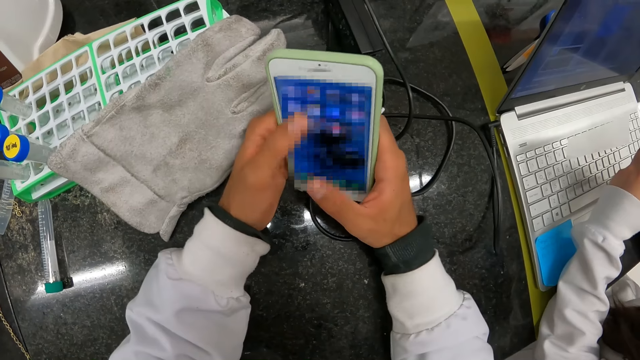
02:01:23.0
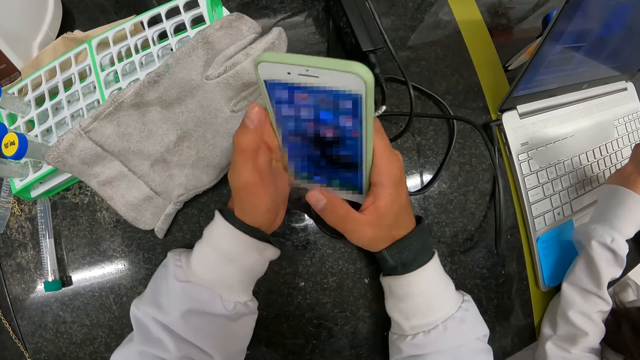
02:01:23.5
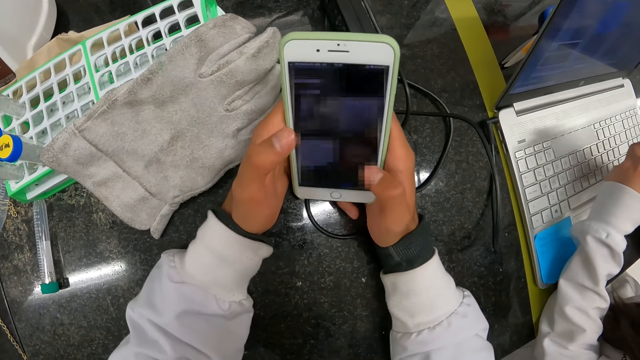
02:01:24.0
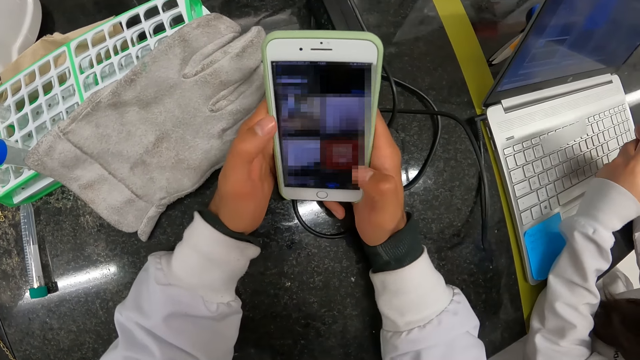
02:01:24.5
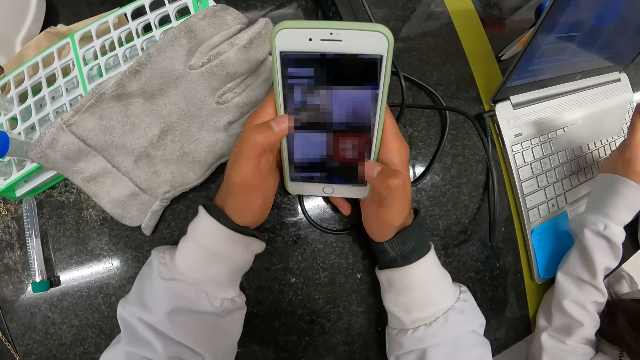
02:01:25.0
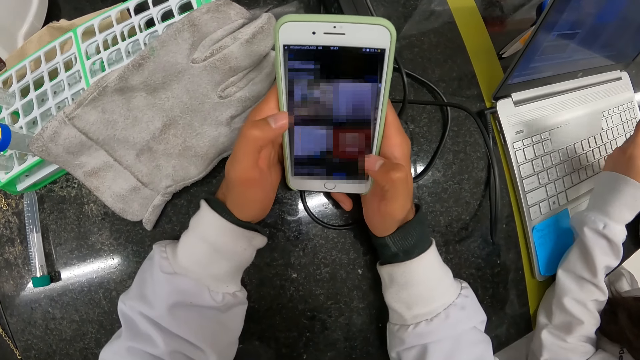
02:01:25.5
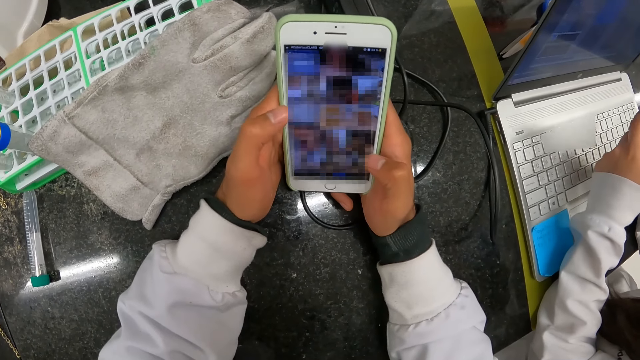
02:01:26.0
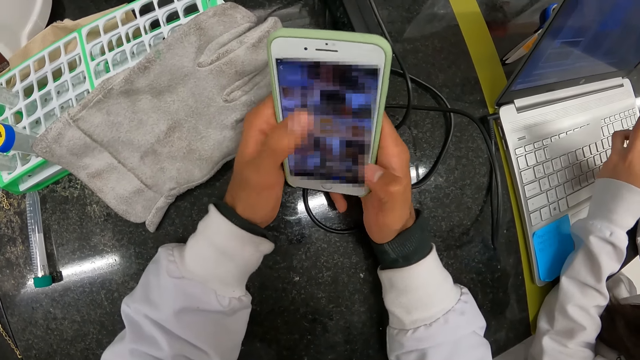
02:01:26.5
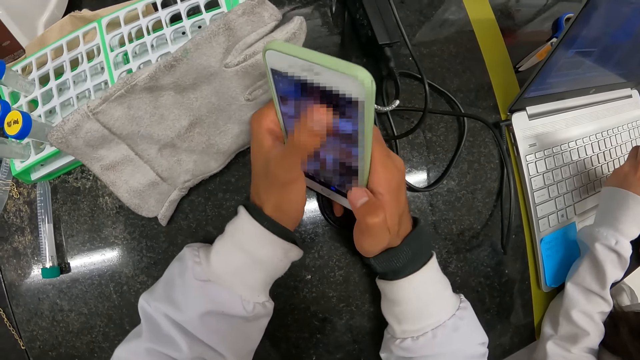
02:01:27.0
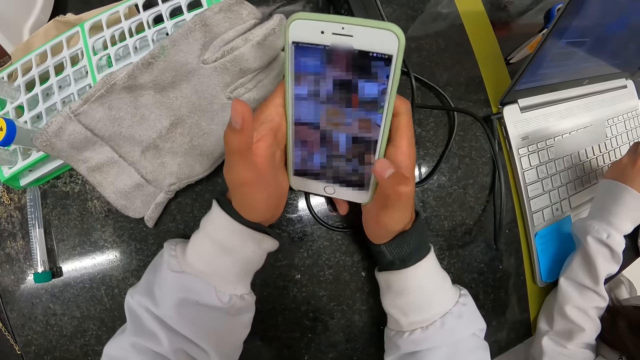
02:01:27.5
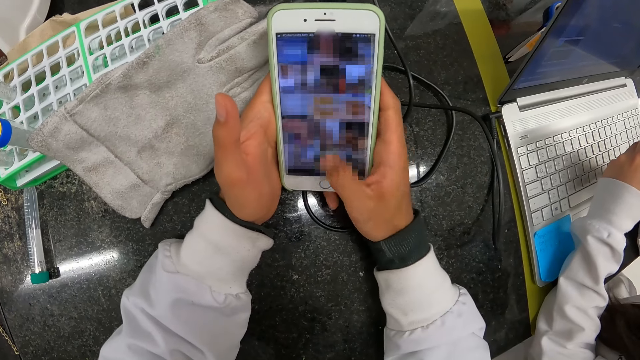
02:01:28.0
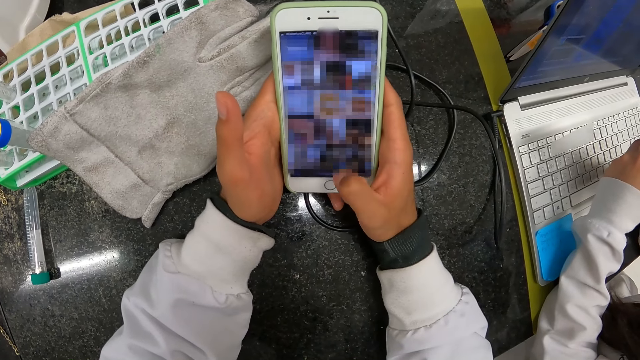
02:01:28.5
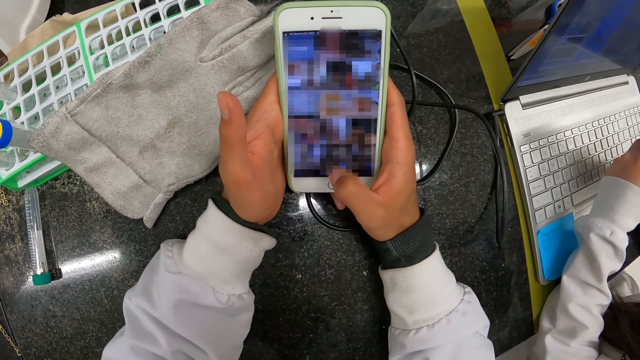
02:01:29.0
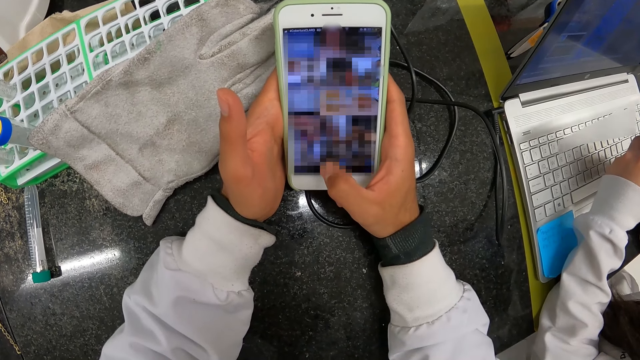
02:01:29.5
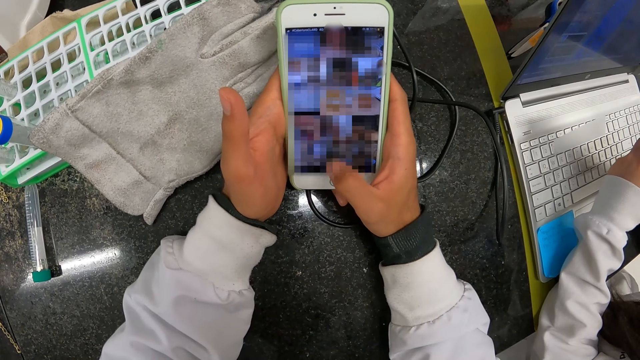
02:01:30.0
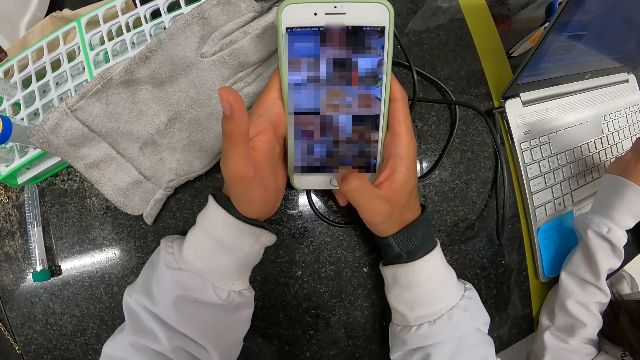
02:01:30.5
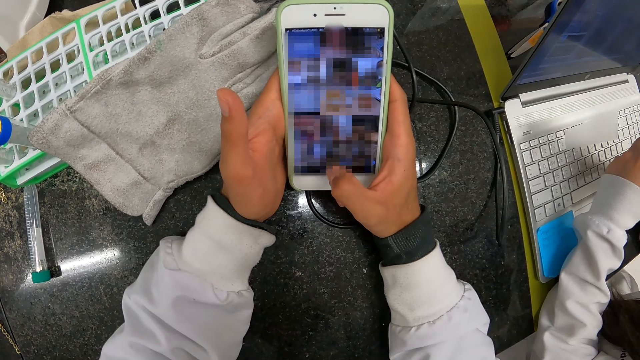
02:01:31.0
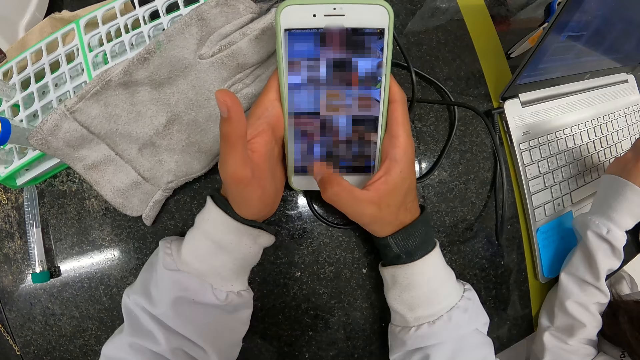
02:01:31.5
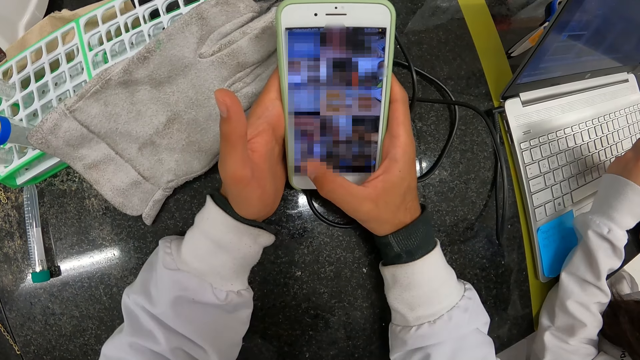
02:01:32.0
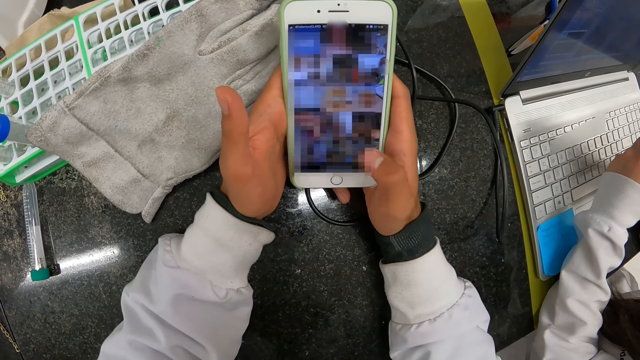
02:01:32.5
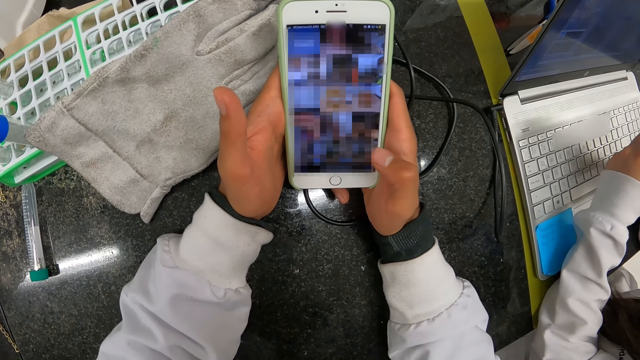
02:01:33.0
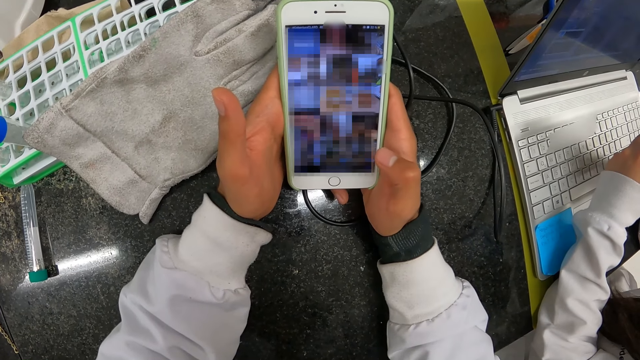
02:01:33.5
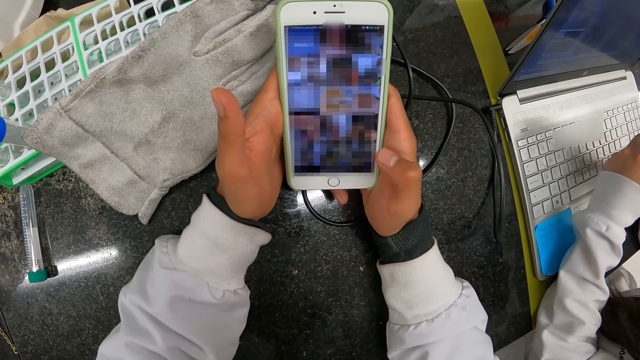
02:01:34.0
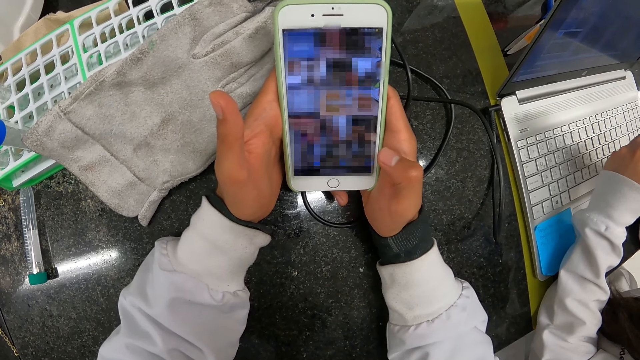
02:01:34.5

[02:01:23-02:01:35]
The camera wearer presses the phone in his hands with his right hand.

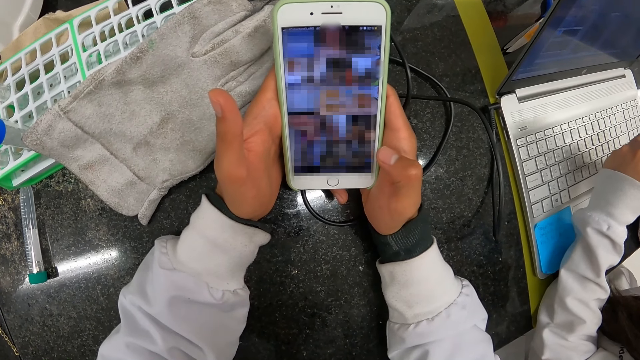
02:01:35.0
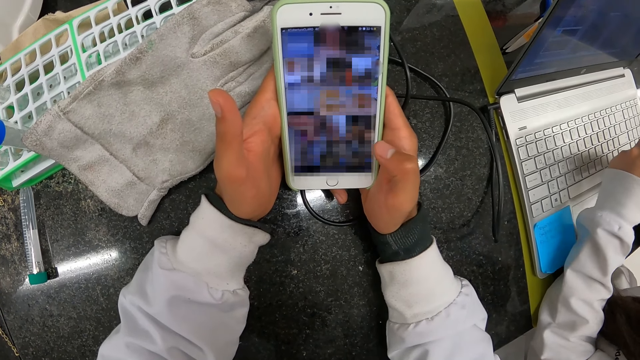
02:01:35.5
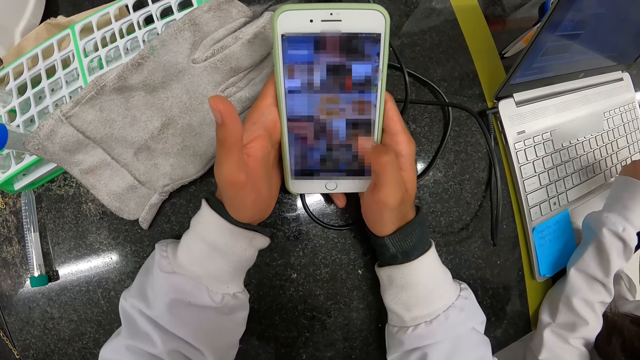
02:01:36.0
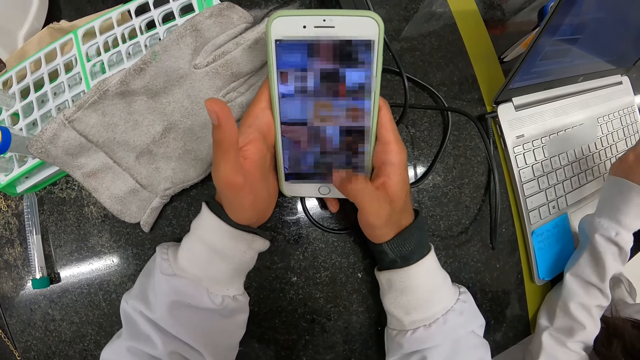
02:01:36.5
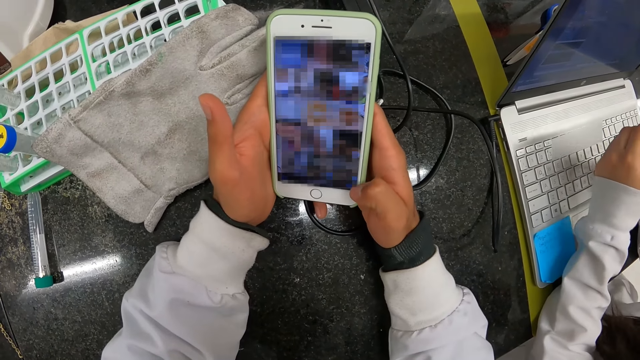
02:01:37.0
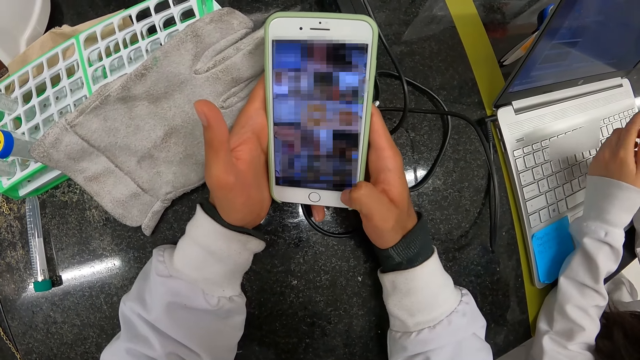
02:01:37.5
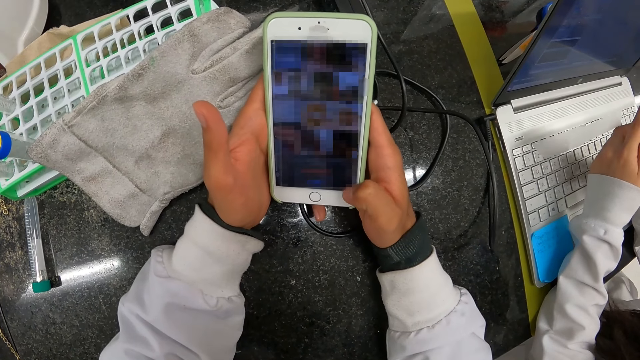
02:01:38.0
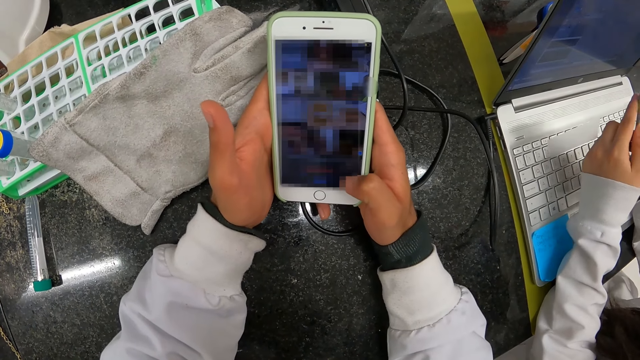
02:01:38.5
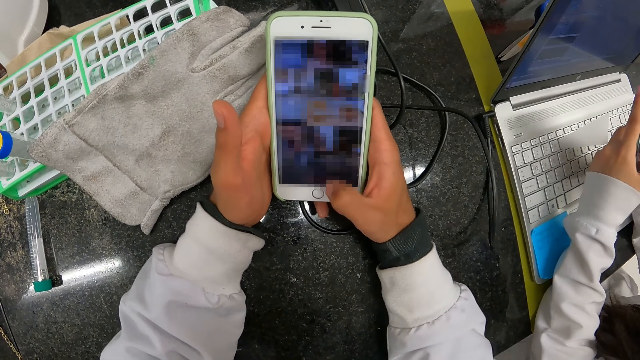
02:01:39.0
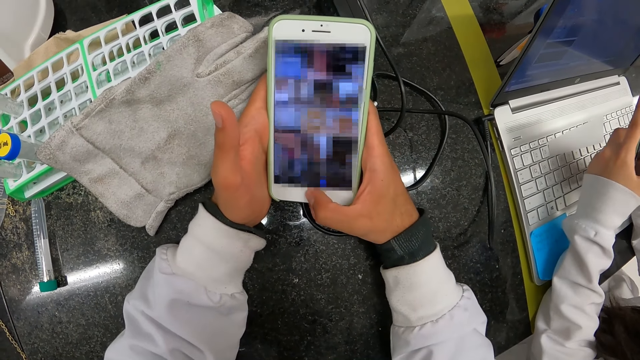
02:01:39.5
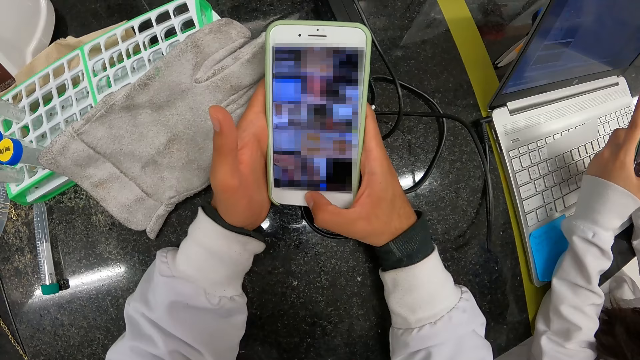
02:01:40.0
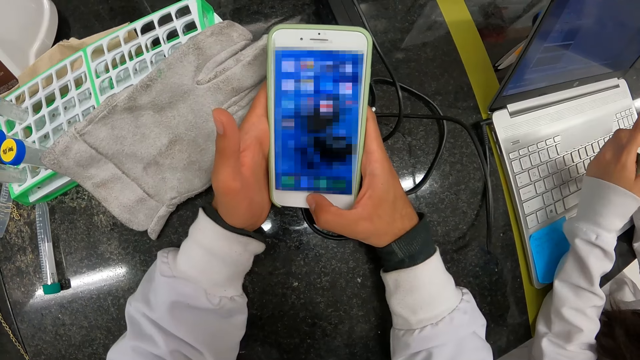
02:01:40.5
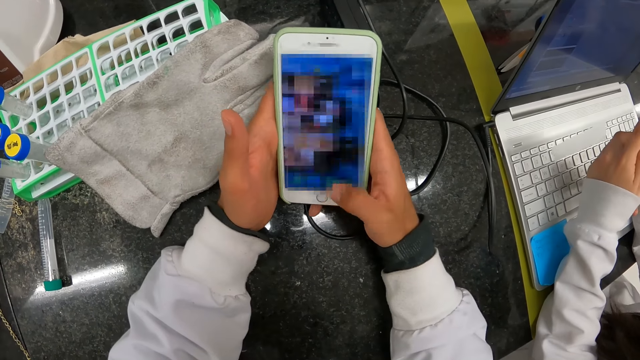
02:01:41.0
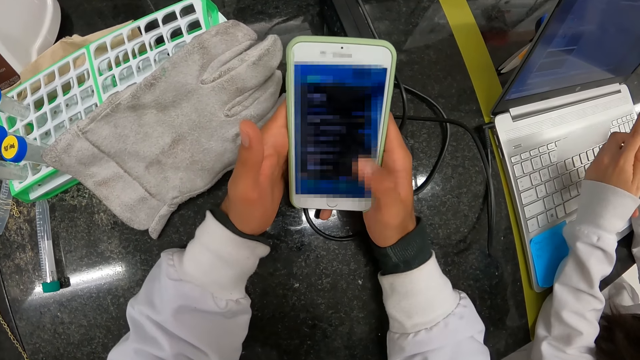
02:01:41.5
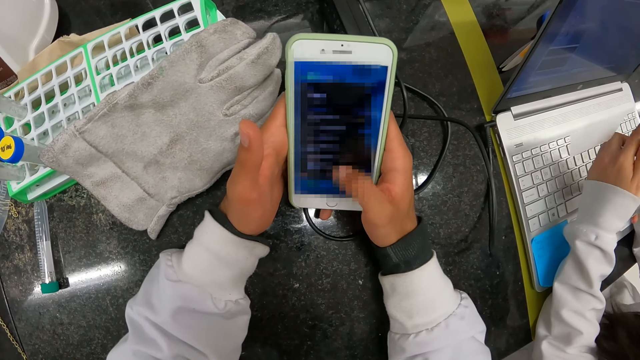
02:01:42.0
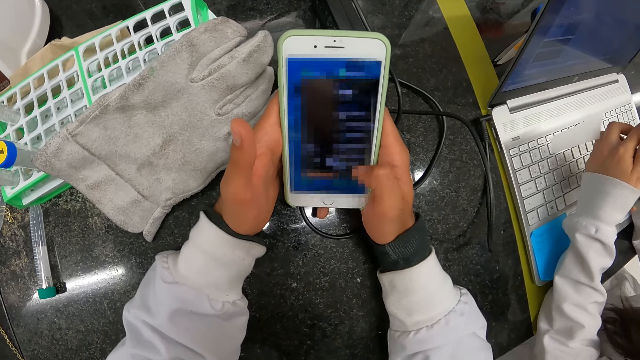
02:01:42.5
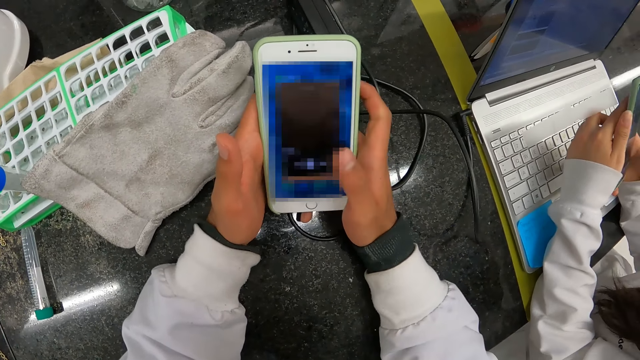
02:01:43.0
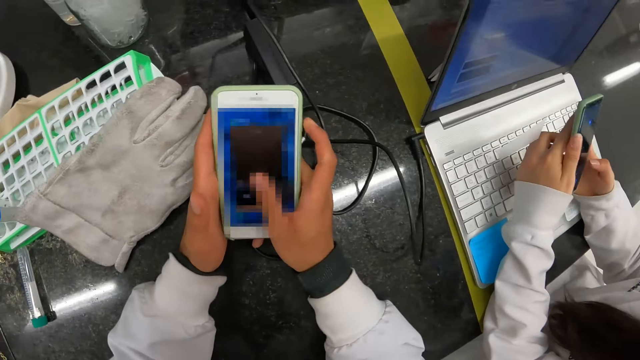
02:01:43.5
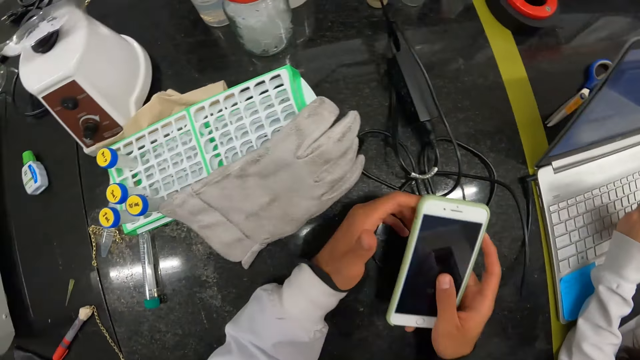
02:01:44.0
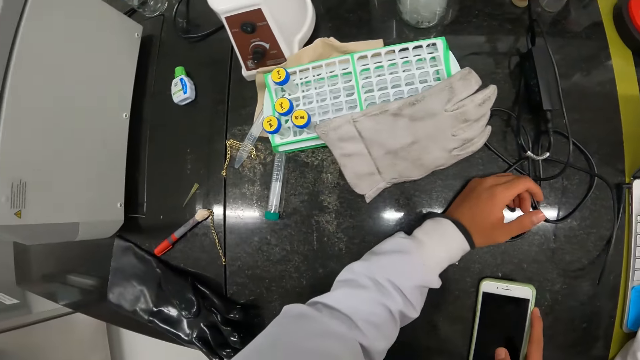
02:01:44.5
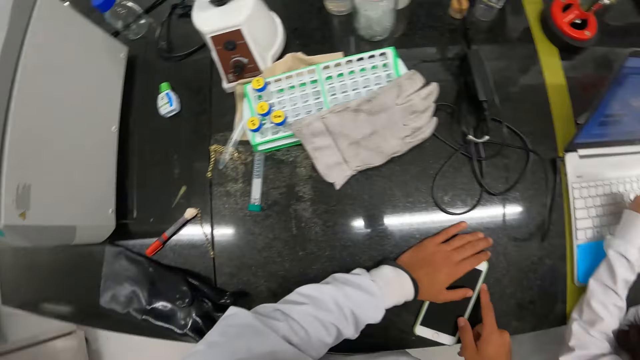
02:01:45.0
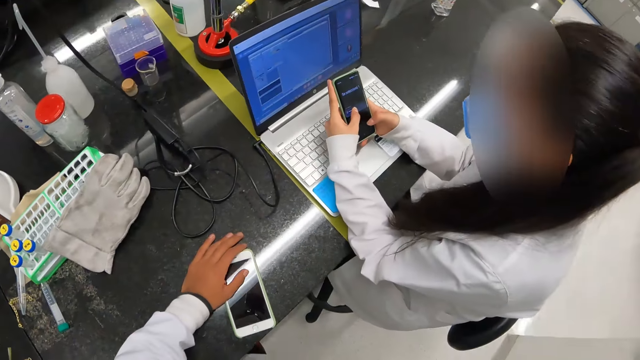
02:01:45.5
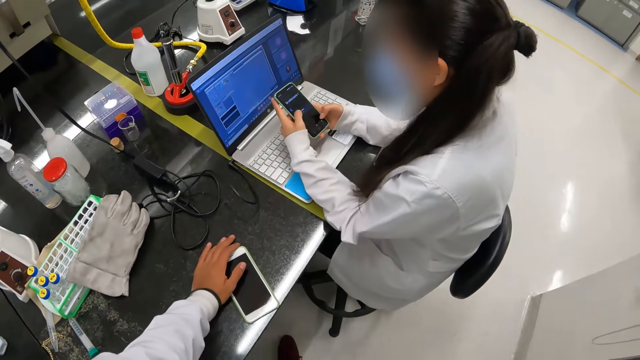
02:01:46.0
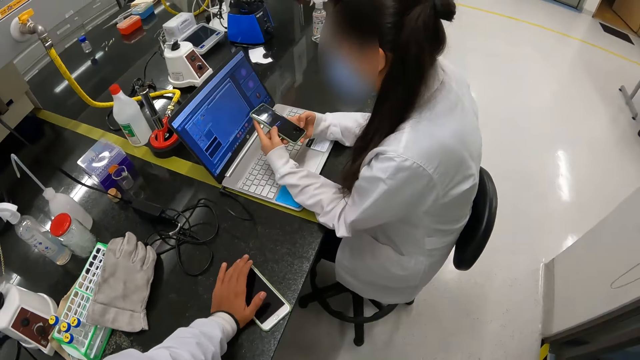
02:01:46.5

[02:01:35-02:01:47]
The camera wearer presses the phone in his hands with his right hand. He looks around. He places the phone on the work table with his right hand. He places his left hand on the phone on the work table. A woman dials the phone.
